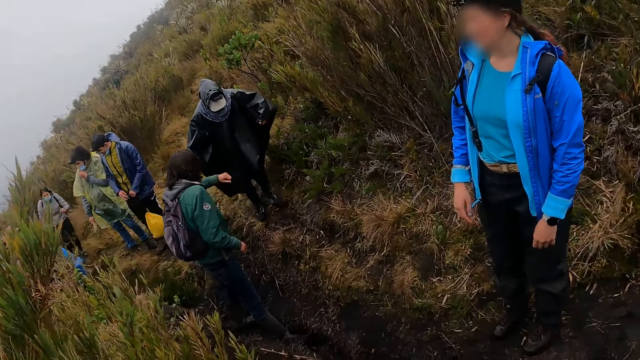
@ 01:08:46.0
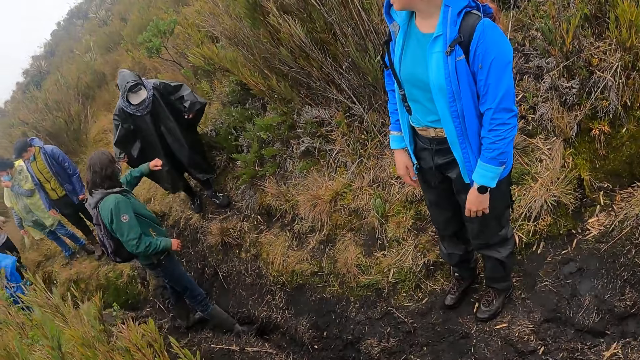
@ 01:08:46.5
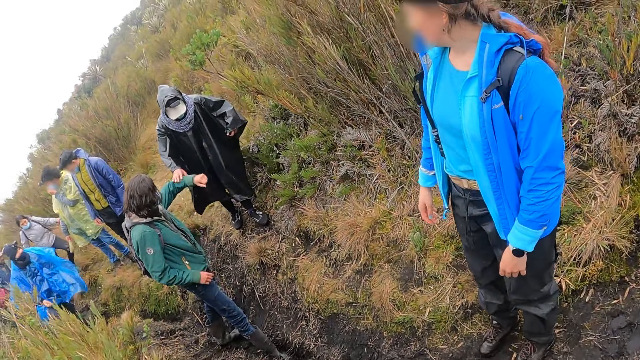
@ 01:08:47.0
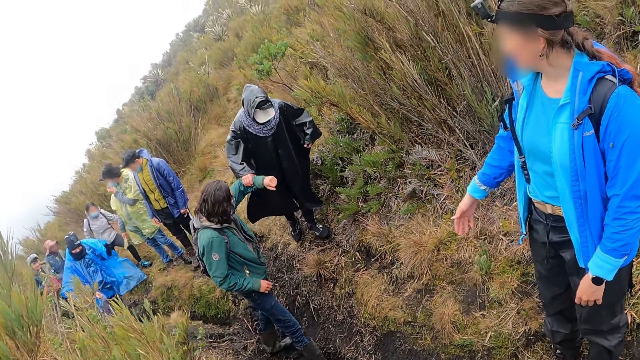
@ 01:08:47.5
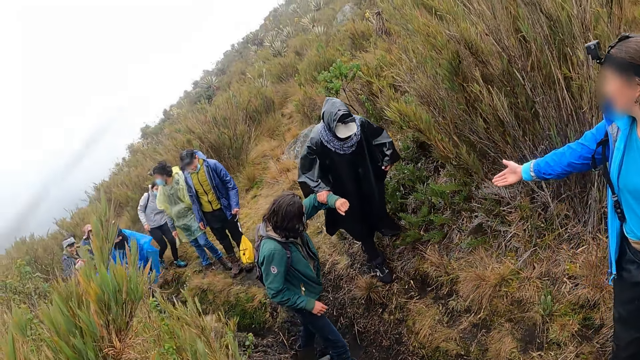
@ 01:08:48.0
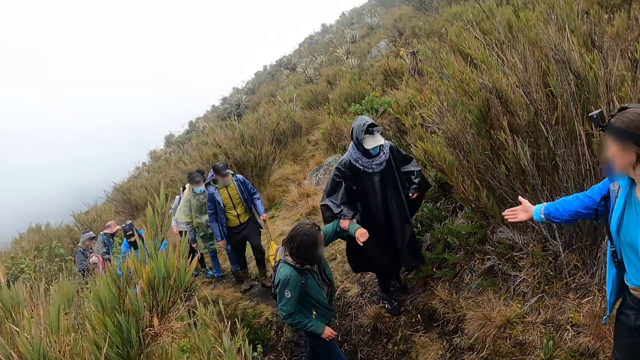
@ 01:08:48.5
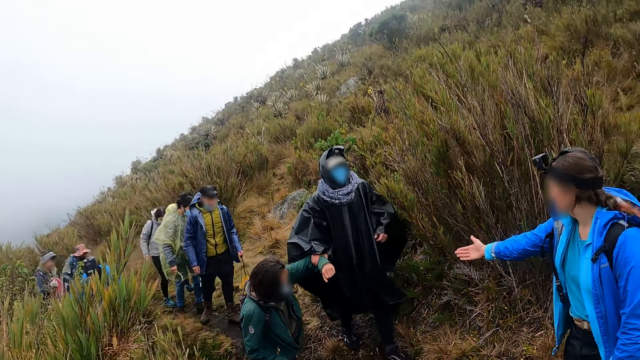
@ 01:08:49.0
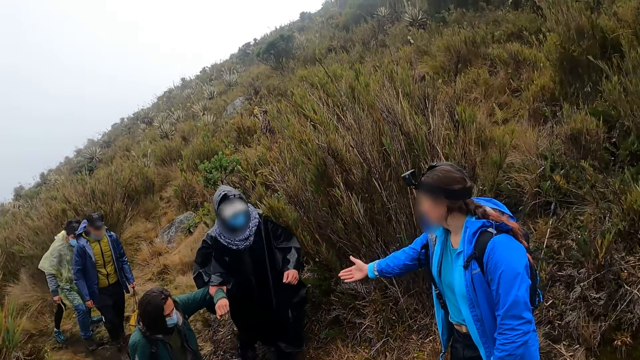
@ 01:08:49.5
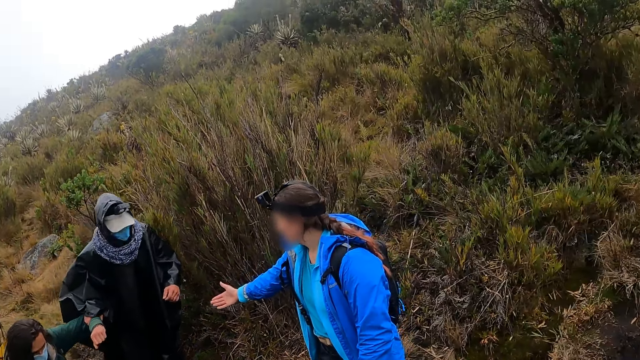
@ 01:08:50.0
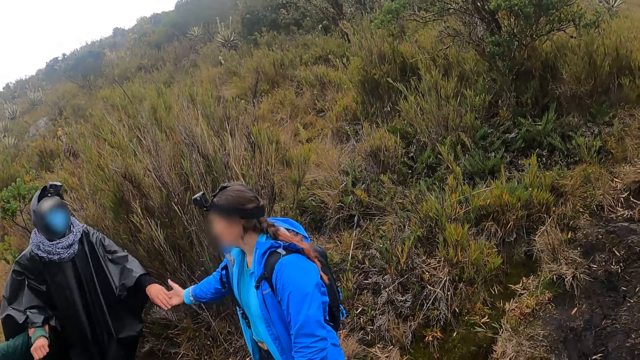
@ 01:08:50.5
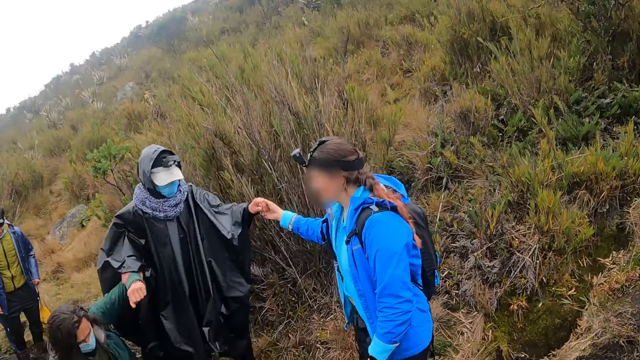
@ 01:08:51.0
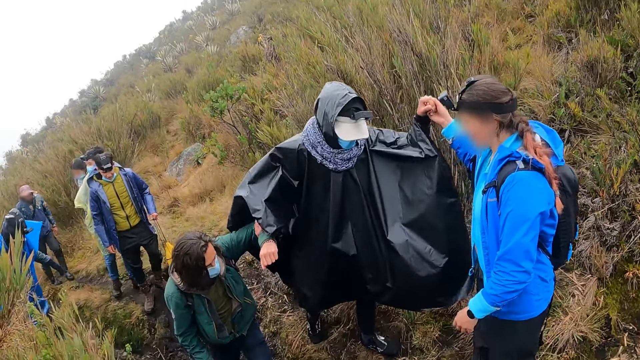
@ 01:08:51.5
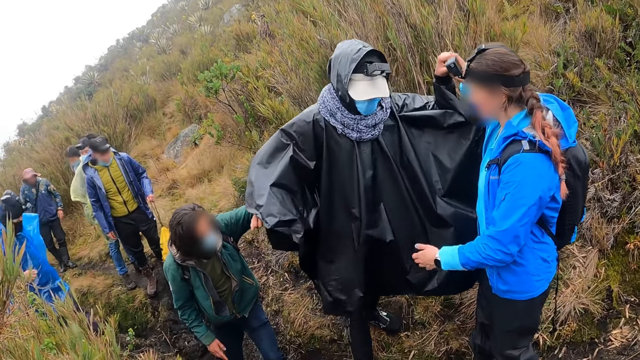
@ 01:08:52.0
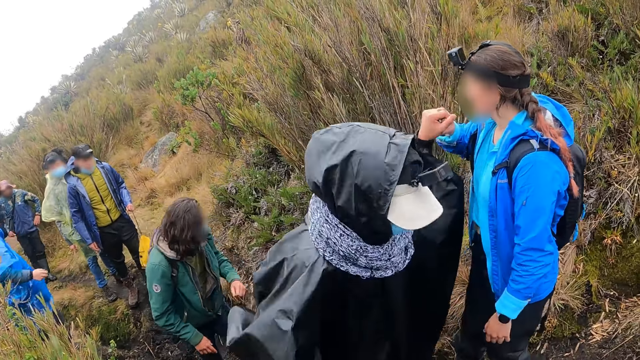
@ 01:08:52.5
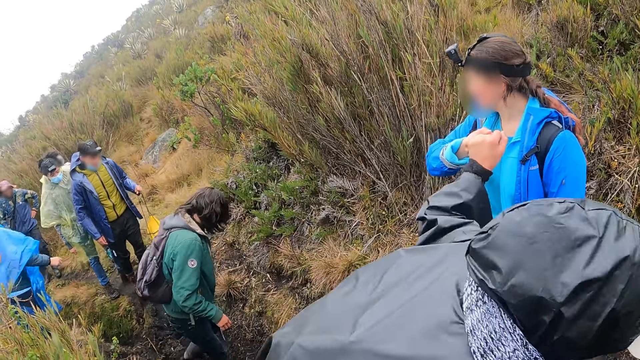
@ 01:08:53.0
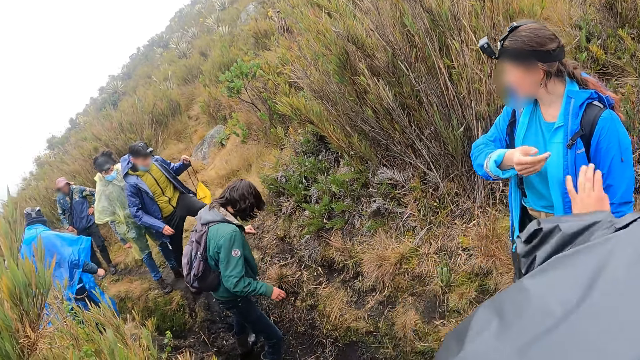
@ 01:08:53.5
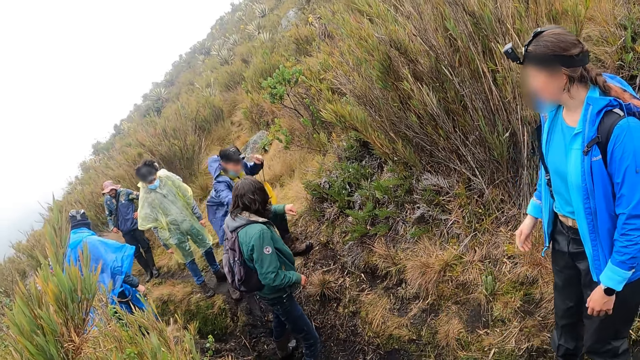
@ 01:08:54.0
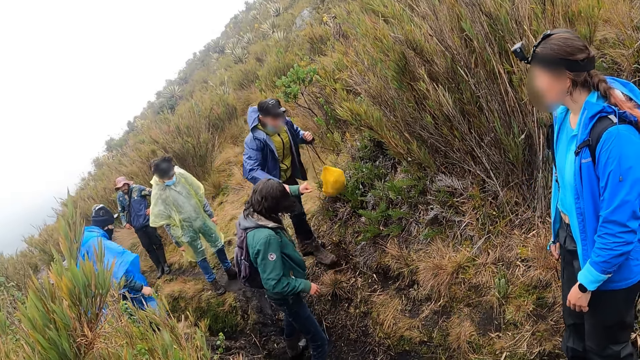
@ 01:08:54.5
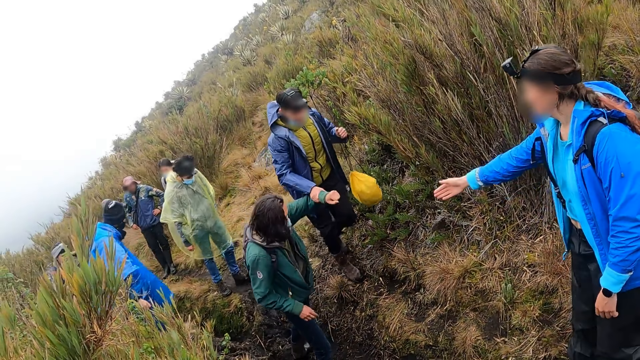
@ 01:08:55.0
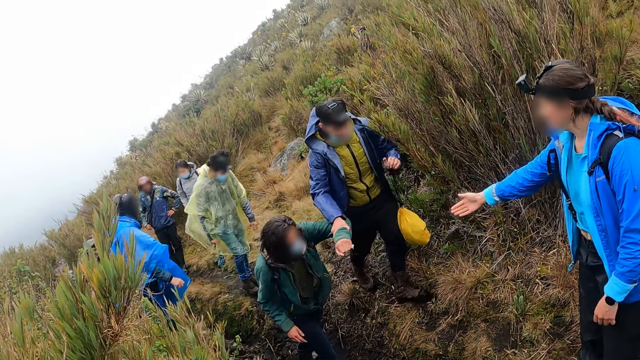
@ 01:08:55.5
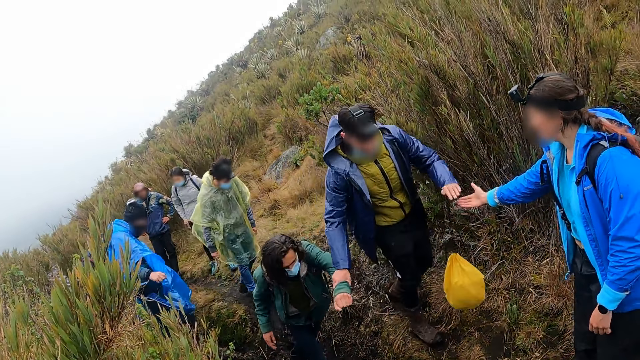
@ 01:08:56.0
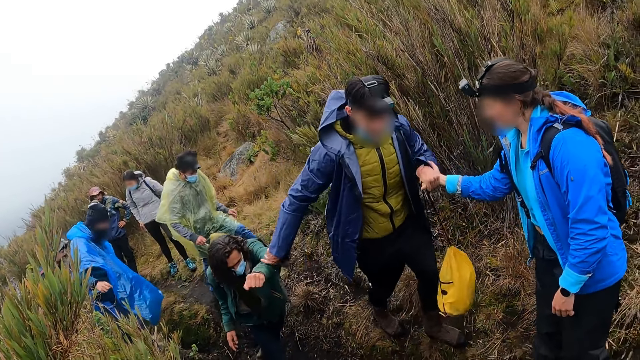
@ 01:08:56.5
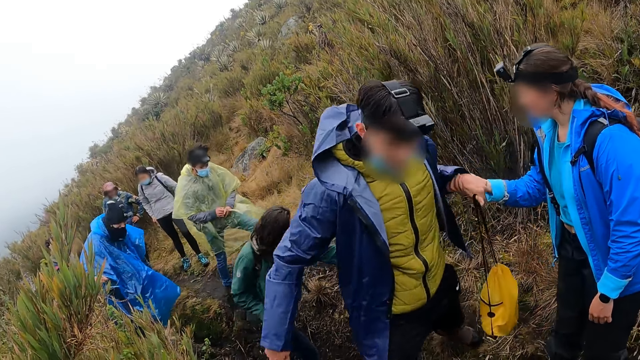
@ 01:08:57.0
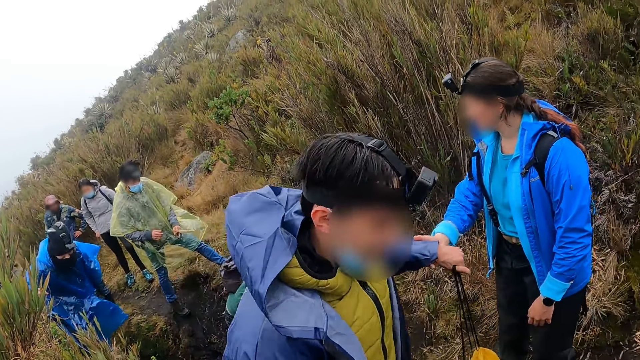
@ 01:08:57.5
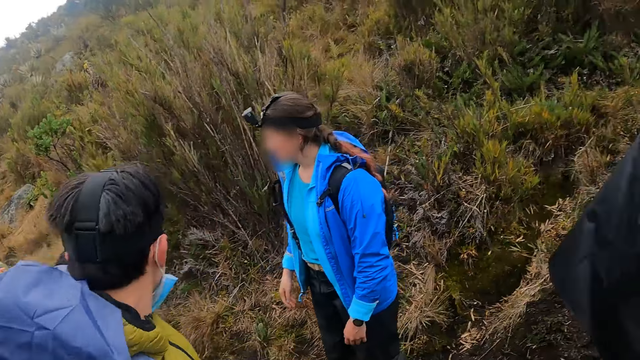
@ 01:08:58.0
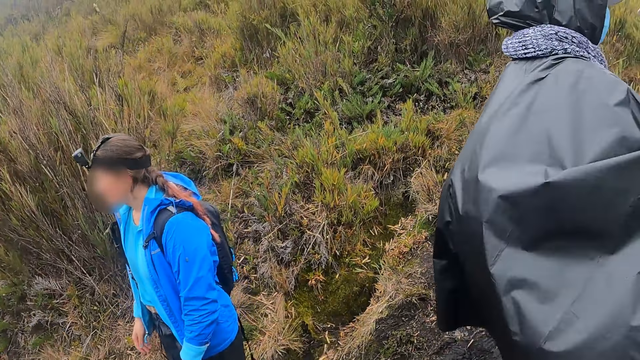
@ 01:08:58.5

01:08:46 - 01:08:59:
The camera wearer looks around. The second man holds the first man's left hand with his right hand. The woman stretches her right hand at the second man. The first man pulls the second man with his left hand. The second man stretches his left hand at the woman. The woman pulls the second man with her right hand. The first man stretches his left hand at another man. The first man pulls the third man with his left hand. The woman stretches her right hand at the third man. The third man stretches his left hand at the woman. The woman pulls the third man with her right hand.

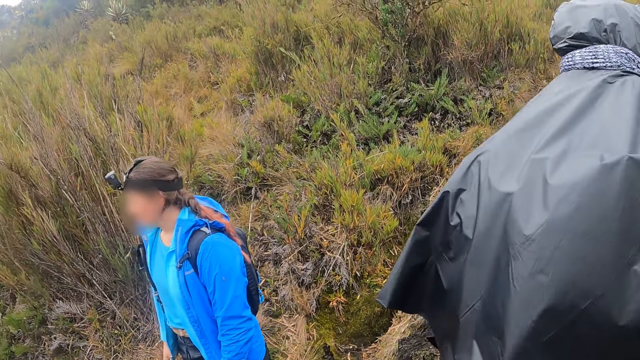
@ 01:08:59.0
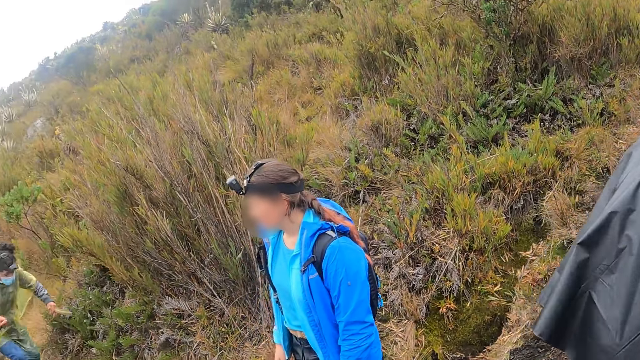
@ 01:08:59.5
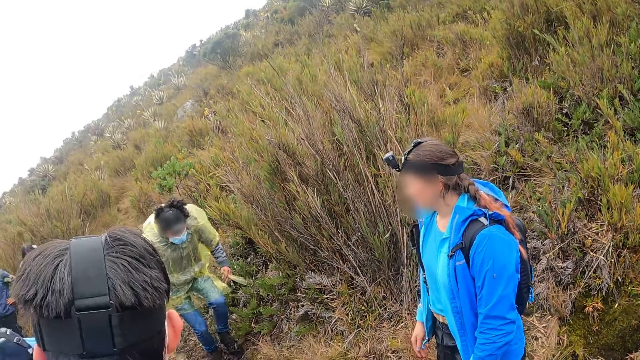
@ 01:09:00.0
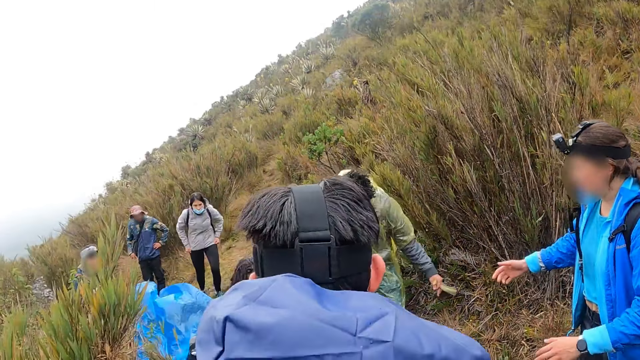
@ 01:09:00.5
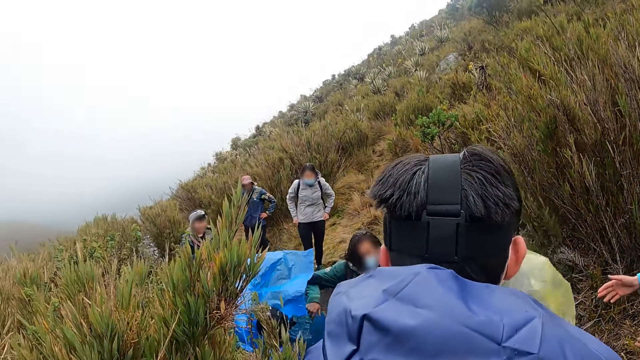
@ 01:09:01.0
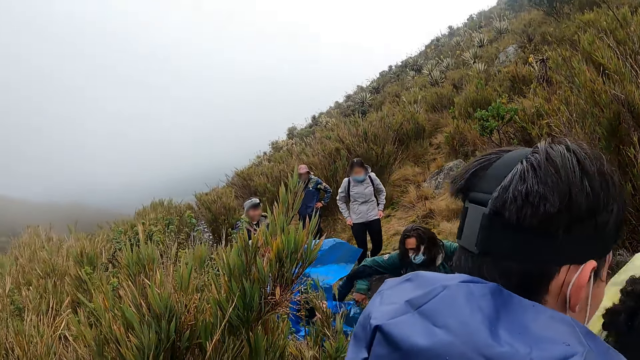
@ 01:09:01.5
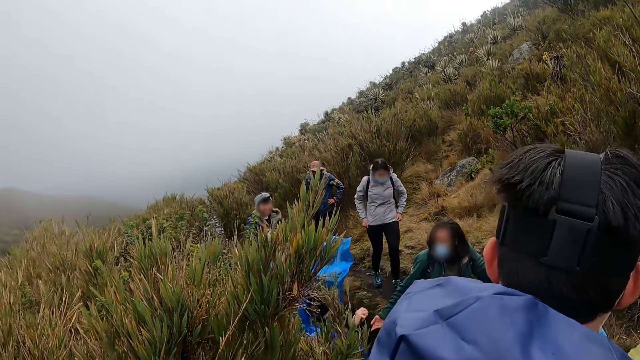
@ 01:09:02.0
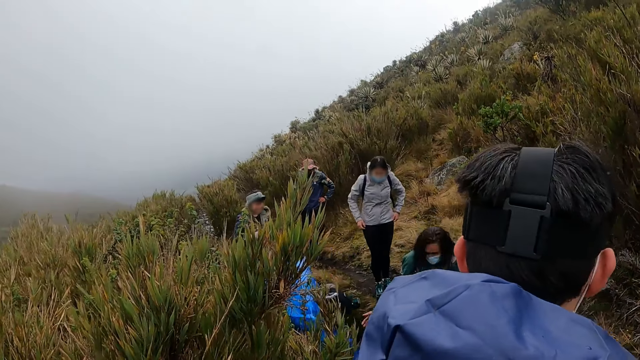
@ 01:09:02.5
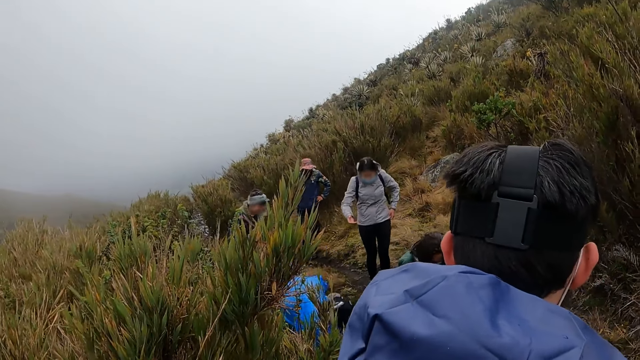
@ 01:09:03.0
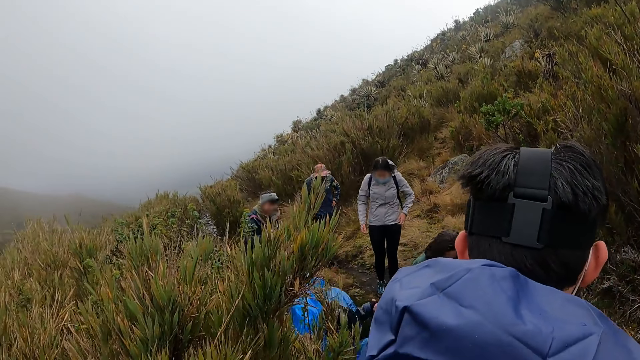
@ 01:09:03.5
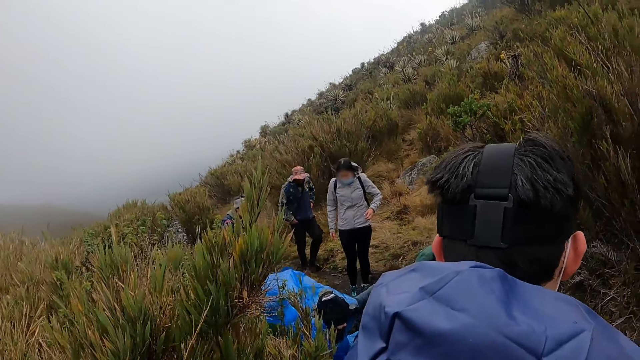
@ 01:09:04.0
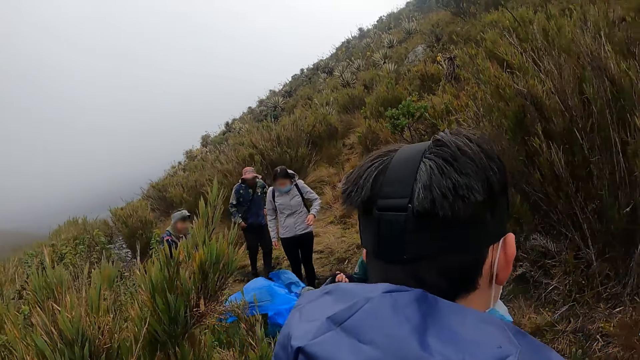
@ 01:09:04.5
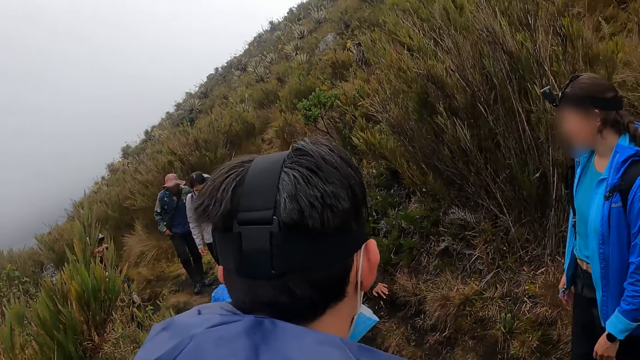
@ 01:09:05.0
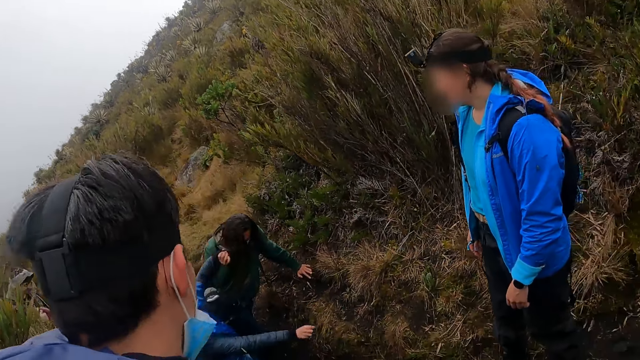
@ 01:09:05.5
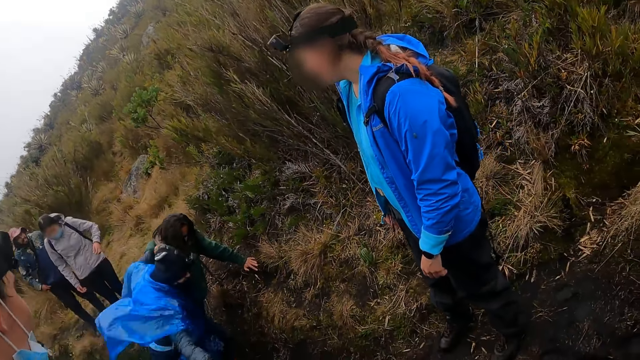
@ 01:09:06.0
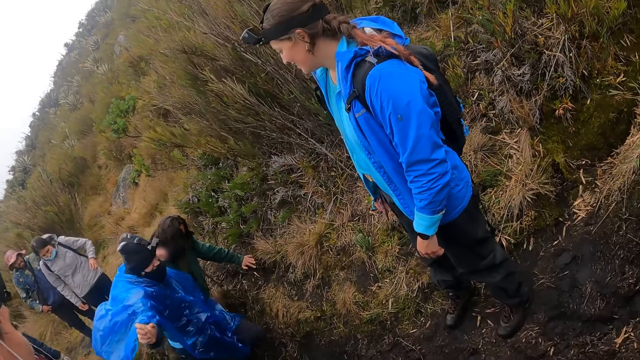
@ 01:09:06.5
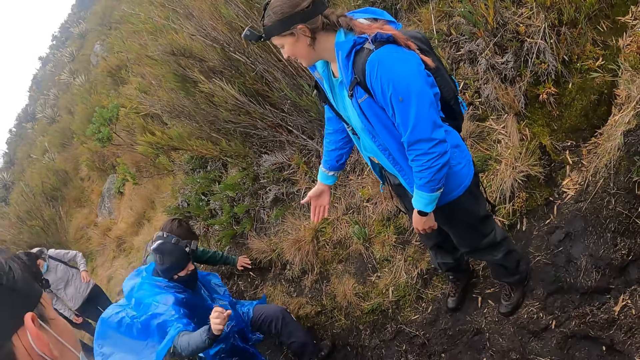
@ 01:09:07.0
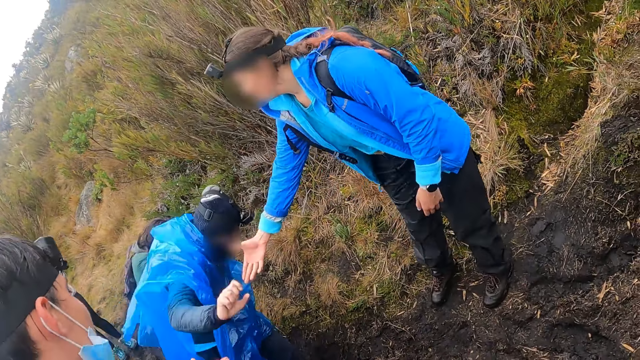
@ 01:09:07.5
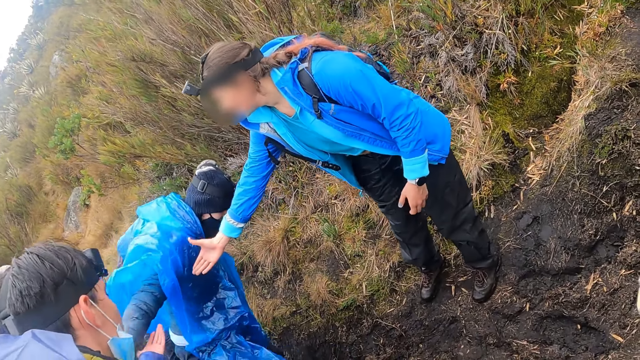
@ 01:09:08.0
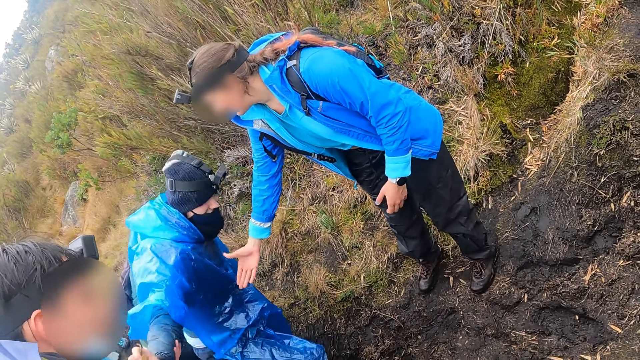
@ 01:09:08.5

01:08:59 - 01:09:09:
A man jumps over a ditch.
